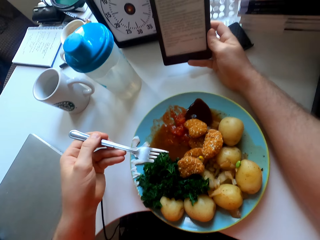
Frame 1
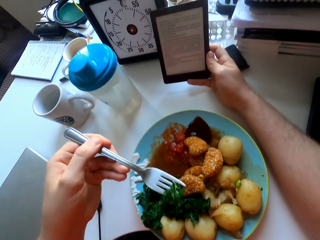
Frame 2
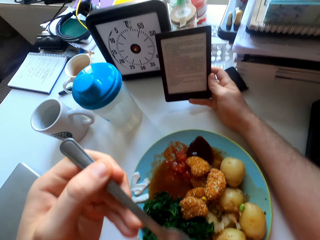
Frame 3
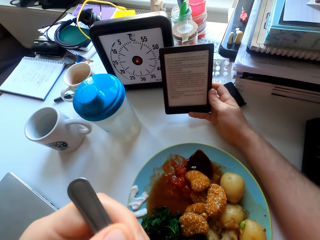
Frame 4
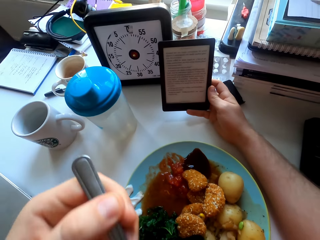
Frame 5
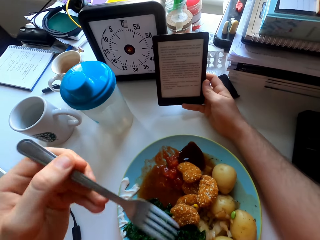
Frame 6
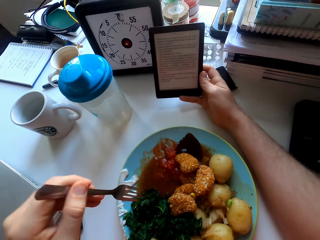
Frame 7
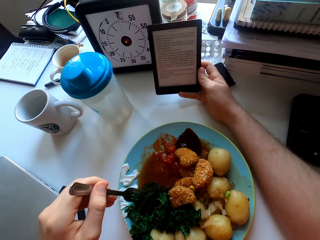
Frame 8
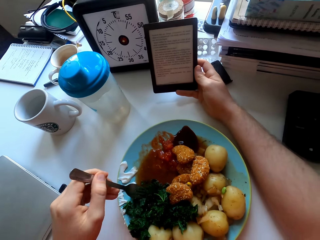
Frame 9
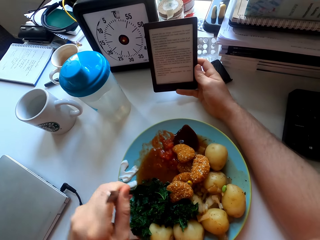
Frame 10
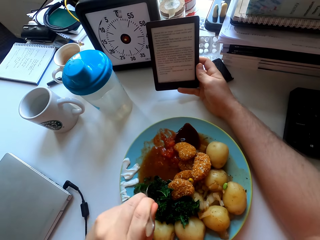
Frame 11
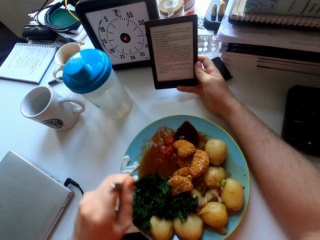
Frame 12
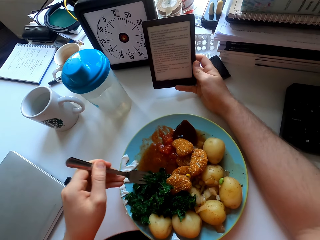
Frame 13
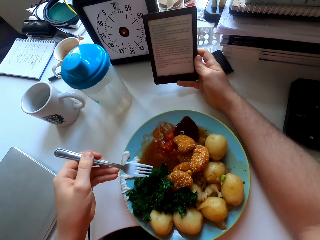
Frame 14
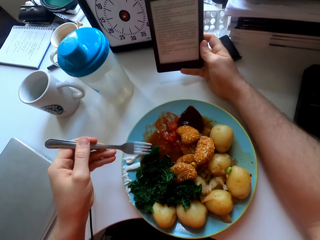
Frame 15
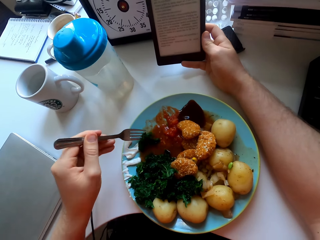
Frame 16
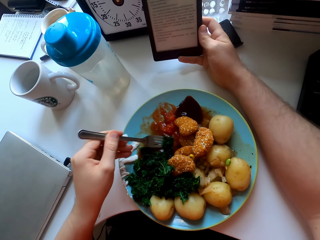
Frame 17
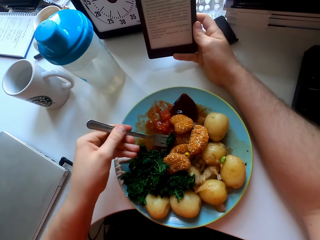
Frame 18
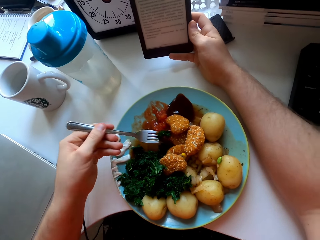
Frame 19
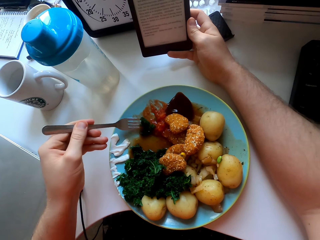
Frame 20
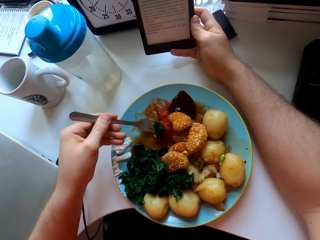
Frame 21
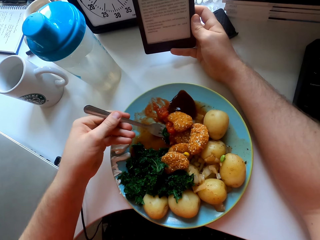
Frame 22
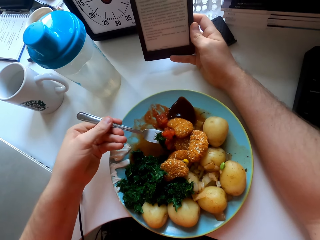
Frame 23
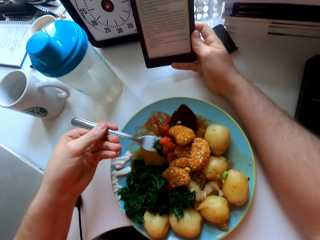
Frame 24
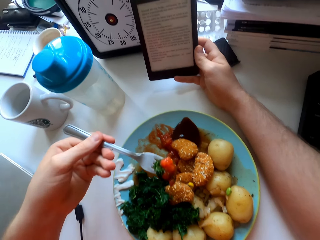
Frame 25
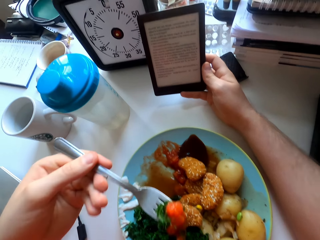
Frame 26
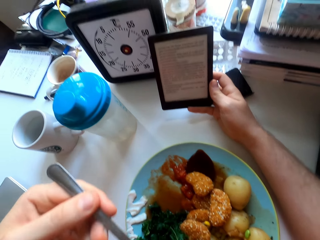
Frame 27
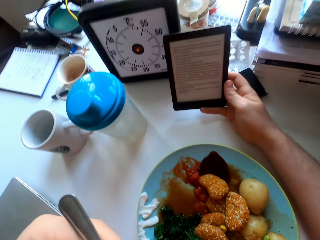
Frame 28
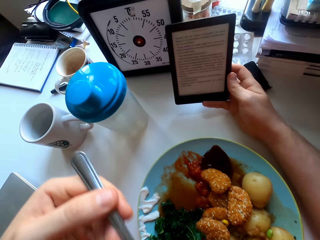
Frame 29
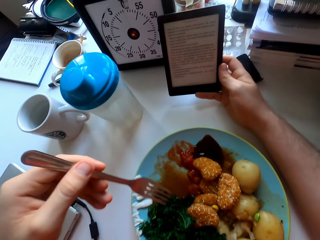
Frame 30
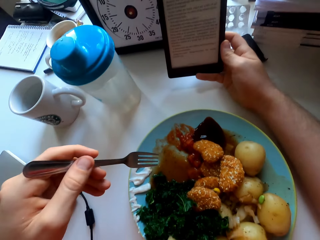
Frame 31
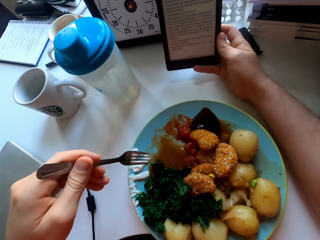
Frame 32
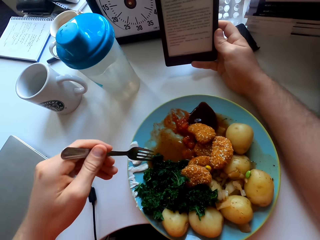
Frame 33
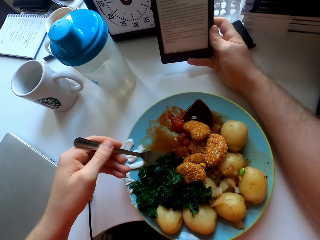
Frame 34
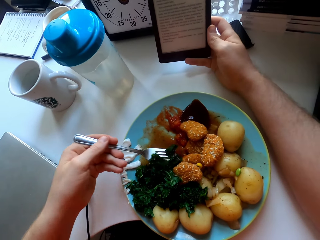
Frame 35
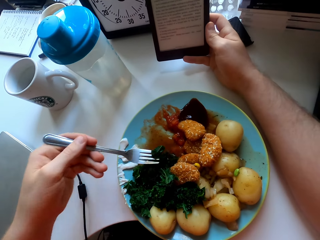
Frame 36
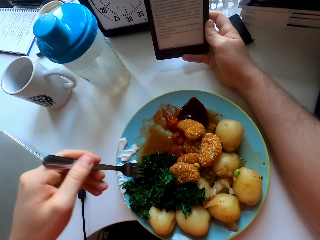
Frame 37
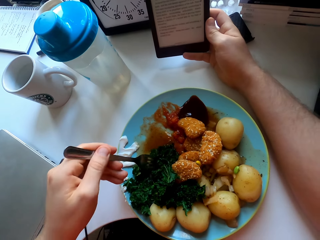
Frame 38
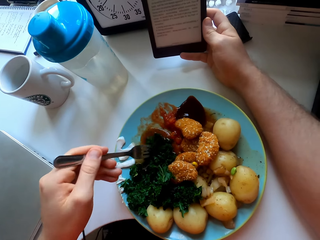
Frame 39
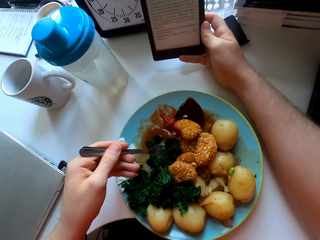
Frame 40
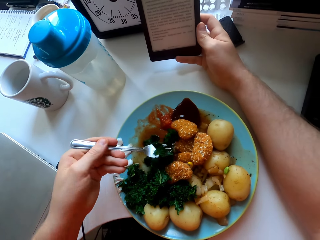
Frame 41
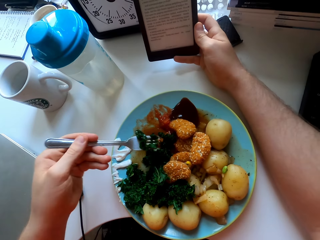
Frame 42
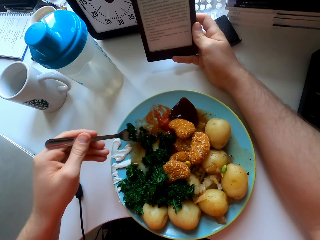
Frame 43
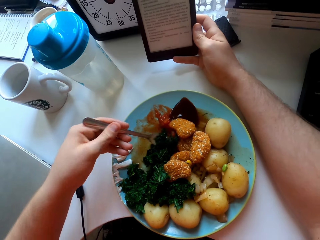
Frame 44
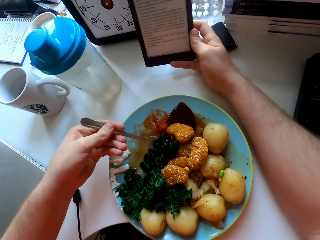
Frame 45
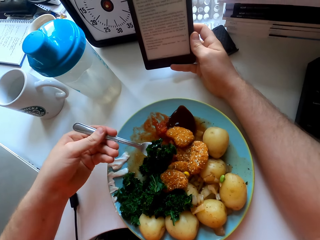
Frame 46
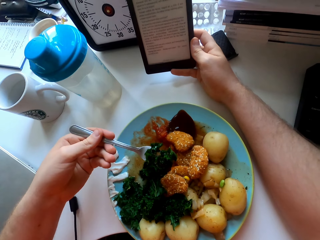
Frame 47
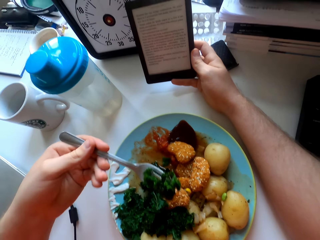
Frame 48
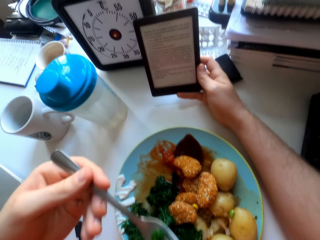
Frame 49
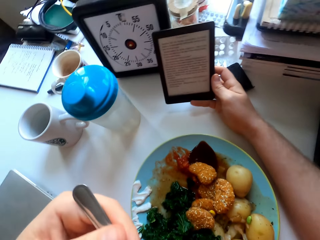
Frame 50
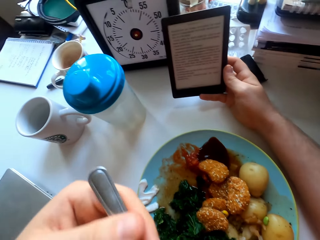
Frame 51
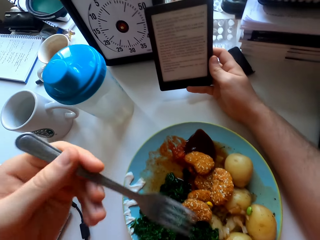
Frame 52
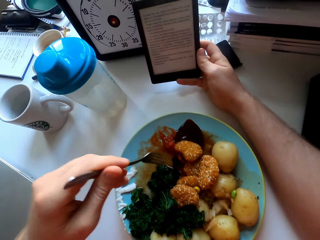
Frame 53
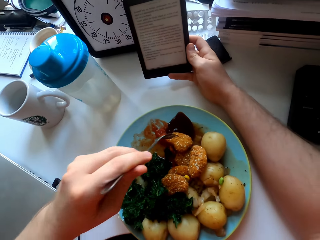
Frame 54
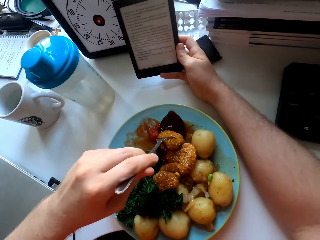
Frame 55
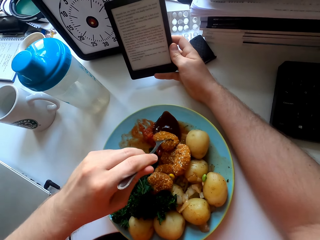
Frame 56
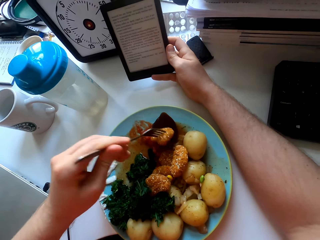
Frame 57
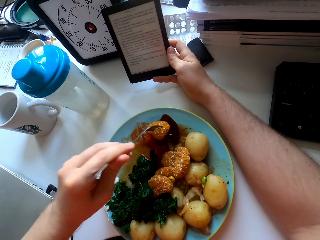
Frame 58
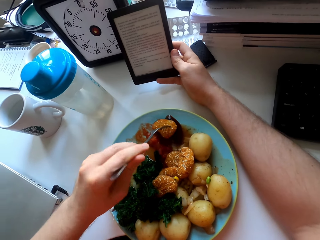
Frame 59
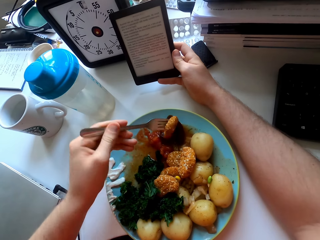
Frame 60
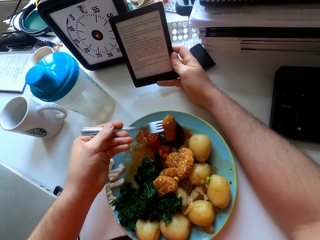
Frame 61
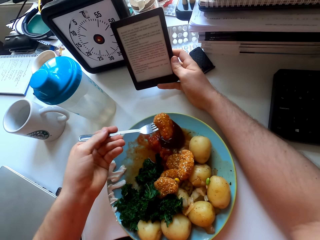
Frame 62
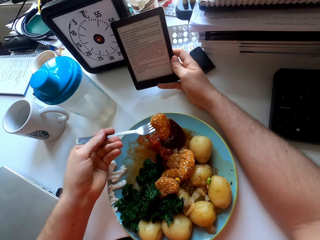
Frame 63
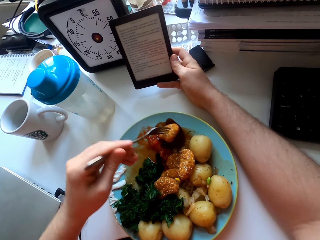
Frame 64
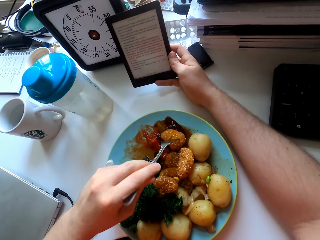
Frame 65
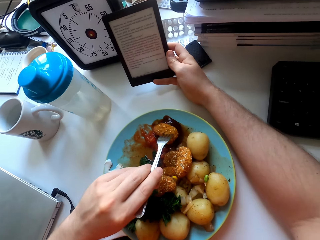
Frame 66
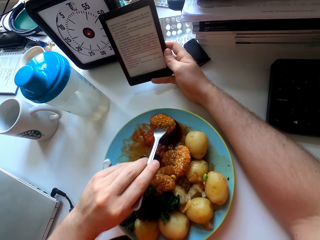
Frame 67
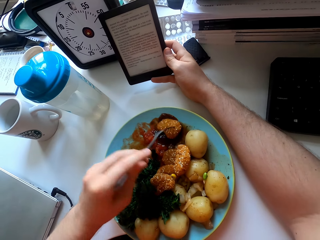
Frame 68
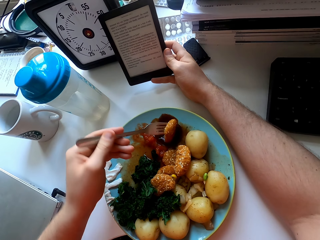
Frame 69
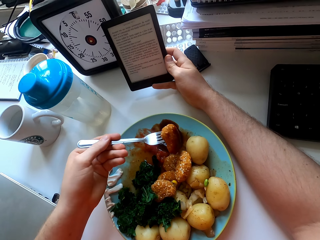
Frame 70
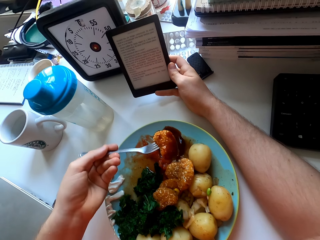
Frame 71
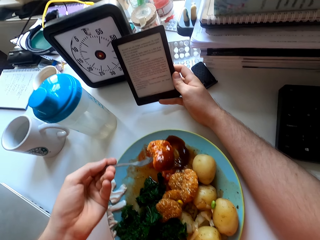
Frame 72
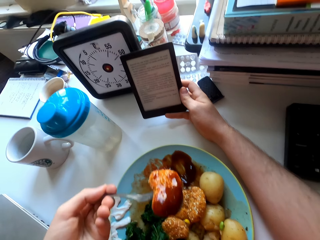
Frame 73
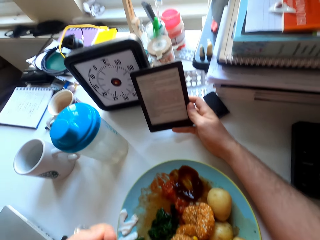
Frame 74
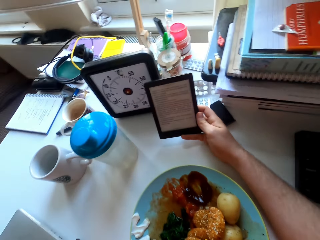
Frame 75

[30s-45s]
The camera wearer eats green vegetables with a fork. They pick green vegetables. They dip the green vegetable in the sauce. They eat the green vegetables with the sauce. They eat the green vegetables. They pick a chicken nugget. They dip the chicken nugget in tomato sauce.

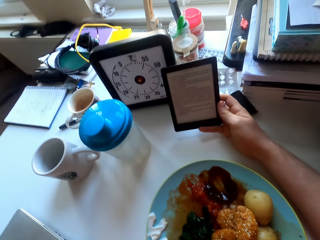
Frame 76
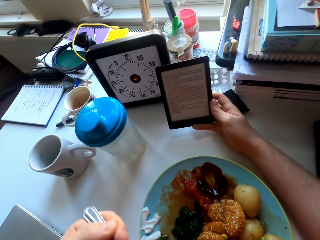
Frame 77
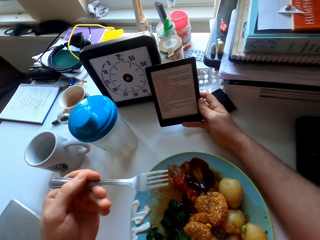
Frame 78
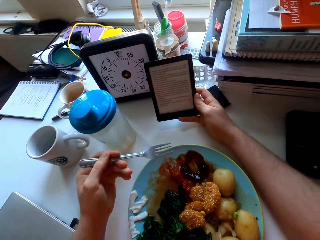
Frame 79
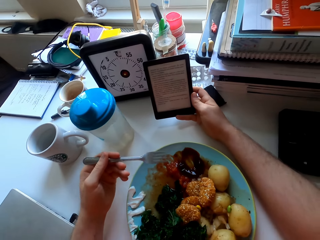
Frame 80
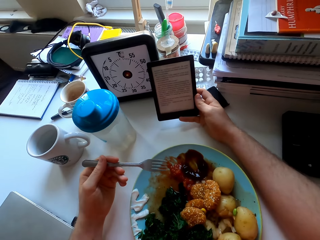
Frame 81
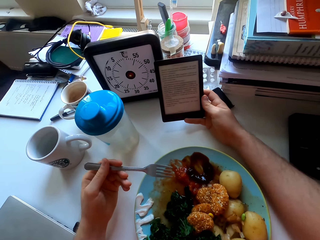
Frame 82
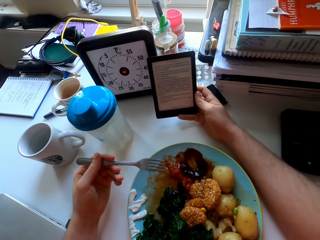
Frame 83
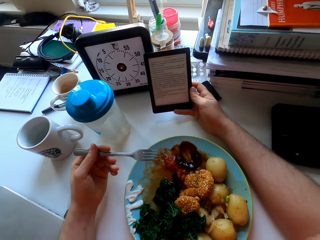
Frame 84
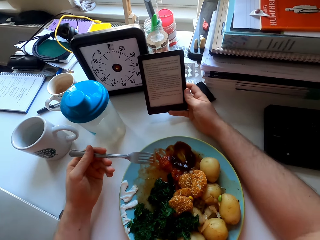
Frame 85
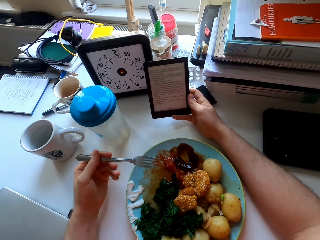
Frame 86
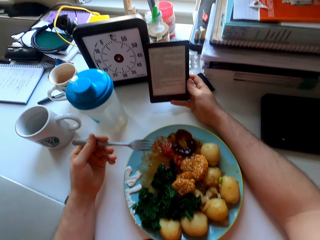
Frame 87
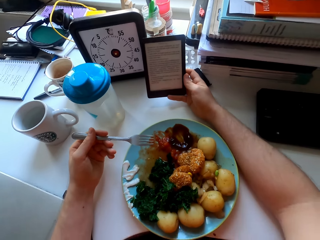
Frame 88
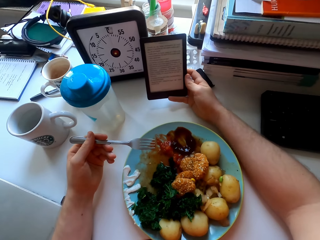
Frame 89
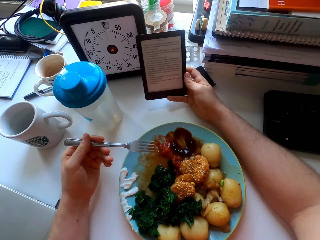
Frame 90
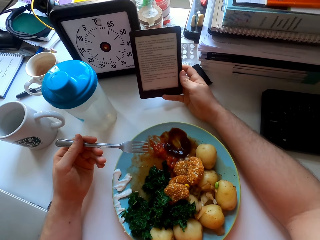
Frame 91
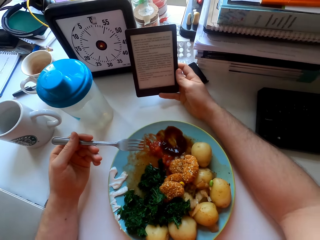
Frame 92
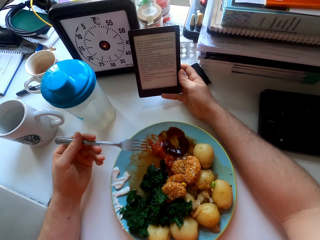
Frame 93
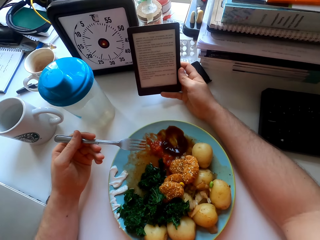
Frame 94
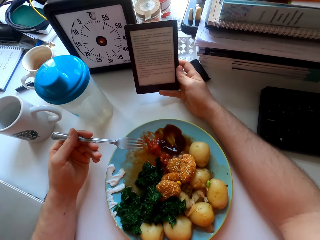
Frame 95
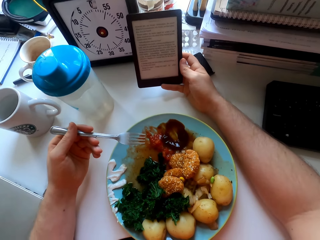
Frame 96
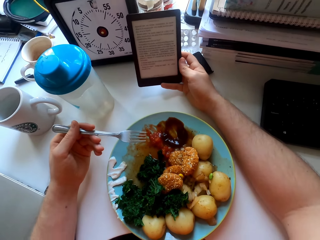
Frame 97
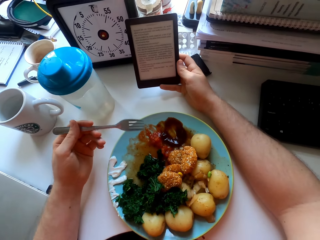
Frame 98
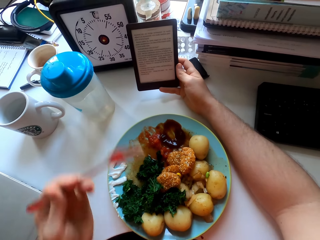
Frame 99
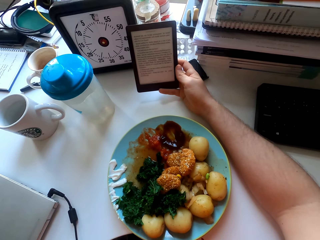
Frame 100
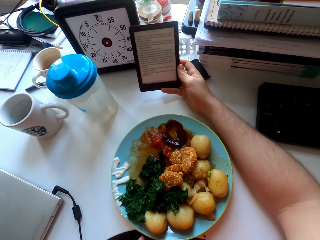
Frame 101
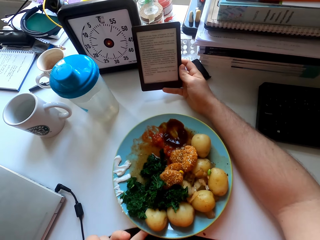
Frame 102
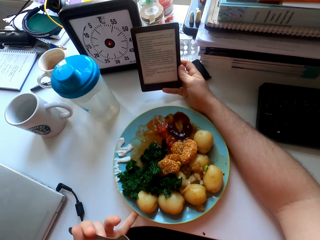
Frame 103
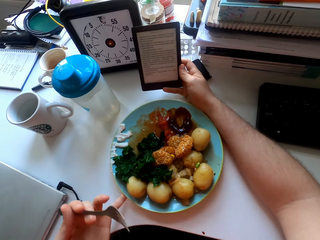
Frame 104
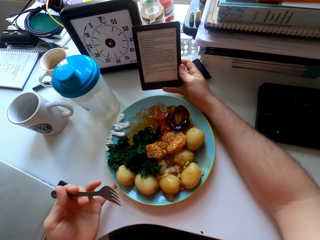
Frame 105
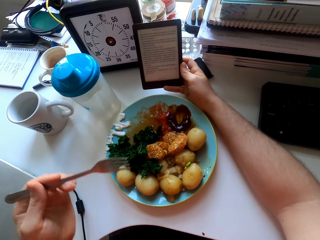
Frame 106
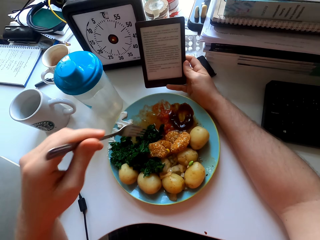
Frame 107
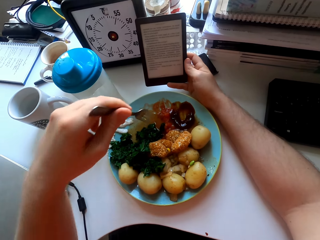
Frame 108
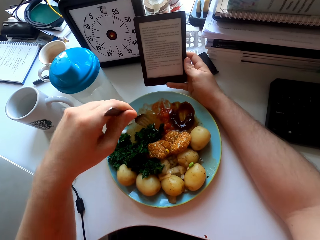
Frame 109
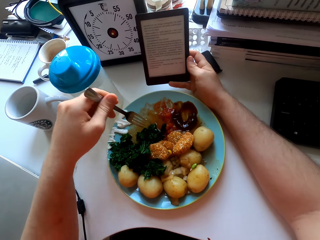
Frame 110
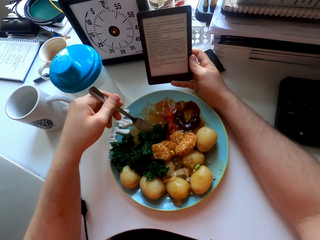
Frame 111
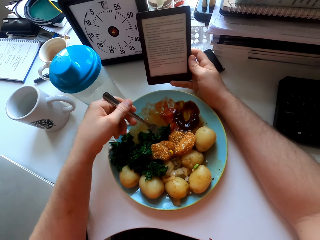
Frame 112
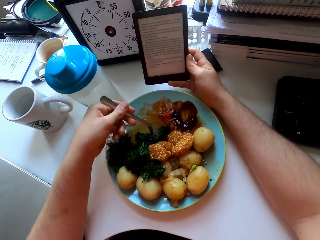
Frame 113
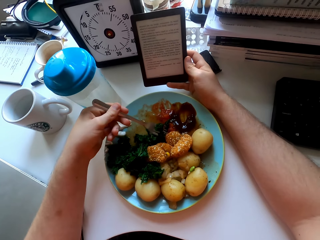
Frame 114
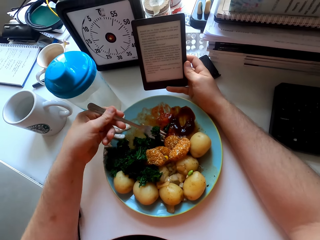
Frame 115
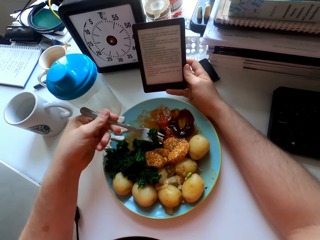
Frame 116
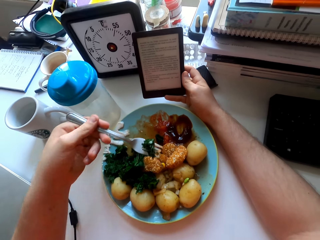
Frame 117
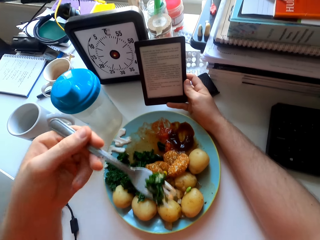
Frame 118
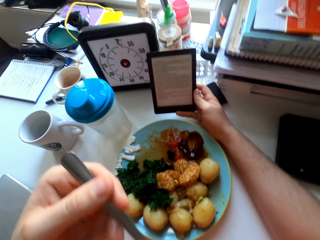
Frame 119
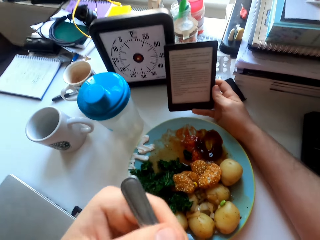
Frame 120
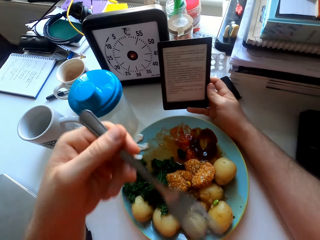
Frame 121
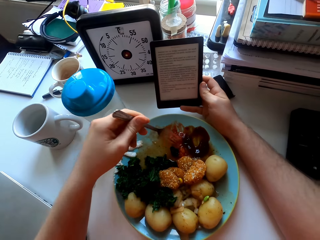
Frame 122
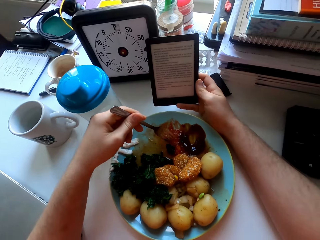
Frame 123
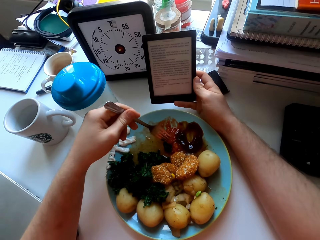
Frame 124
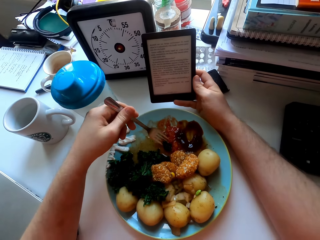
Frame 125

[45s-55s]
The camera wearer stares at the phone. They drag the plate on the table. They eat a green vegetable with a fork.
